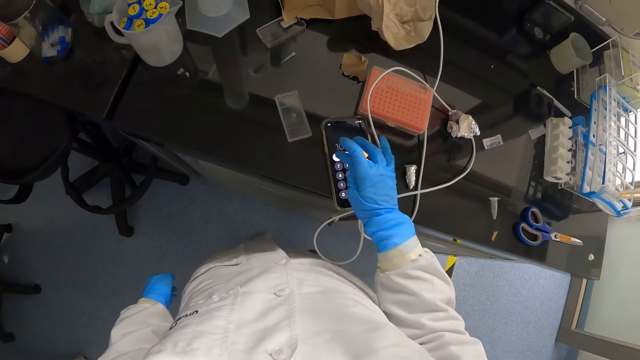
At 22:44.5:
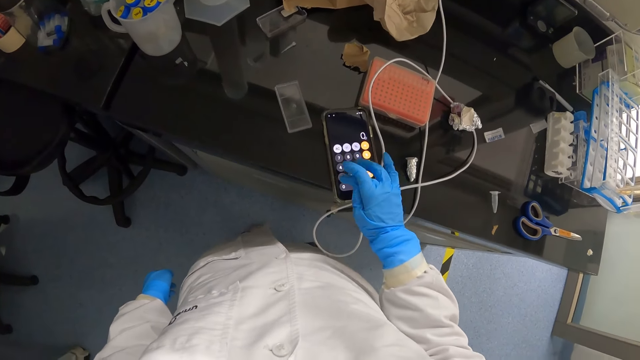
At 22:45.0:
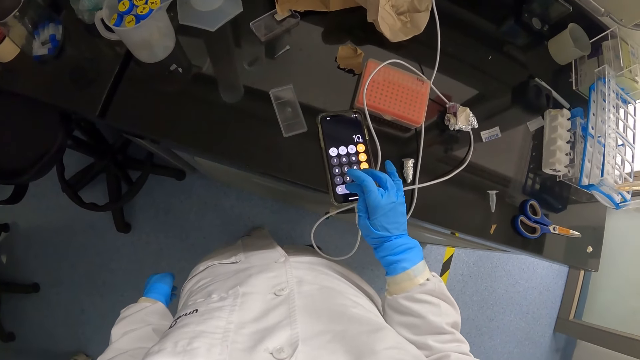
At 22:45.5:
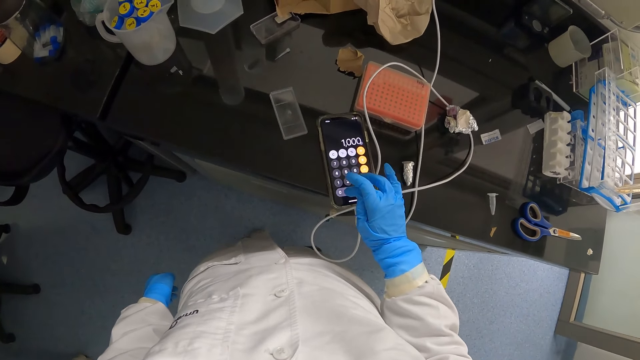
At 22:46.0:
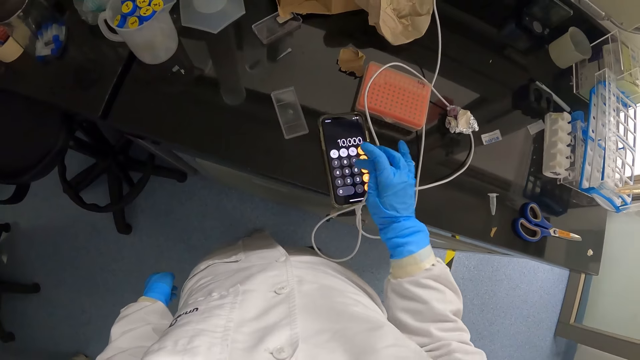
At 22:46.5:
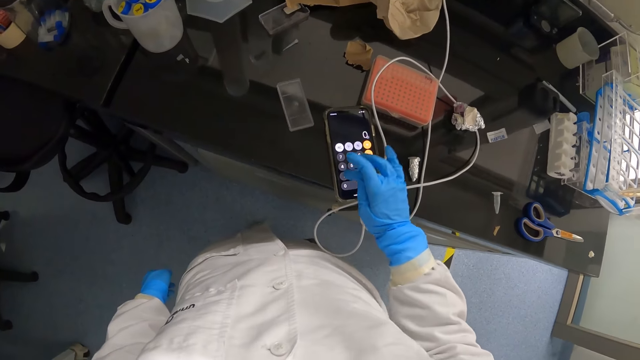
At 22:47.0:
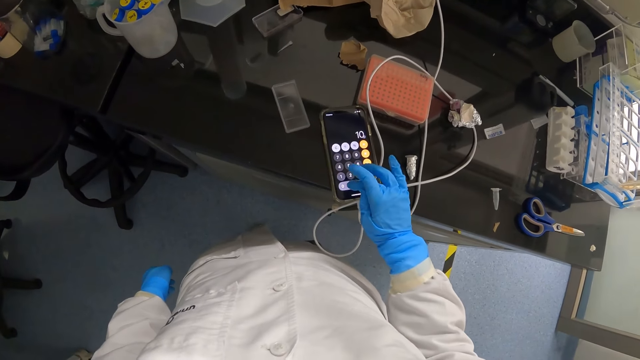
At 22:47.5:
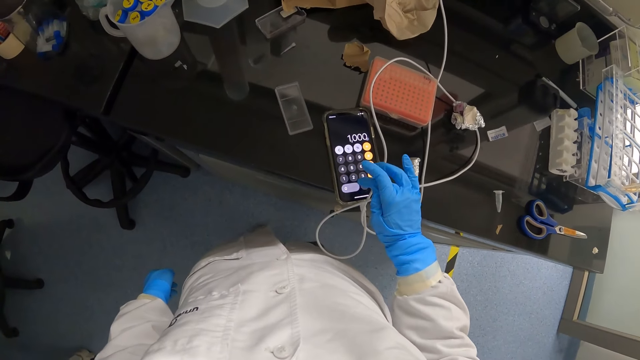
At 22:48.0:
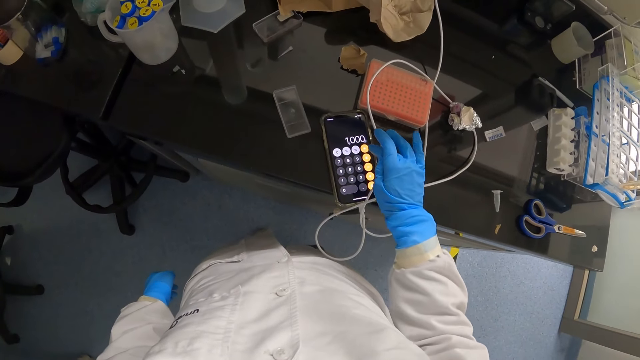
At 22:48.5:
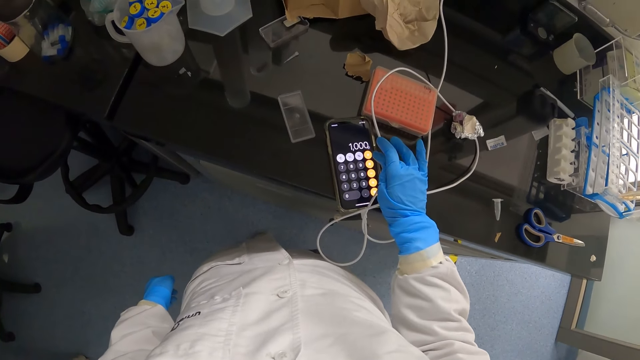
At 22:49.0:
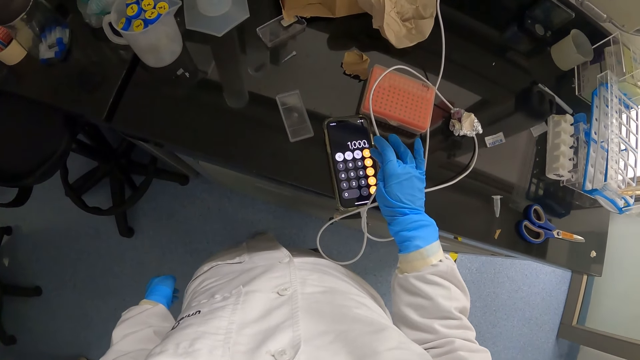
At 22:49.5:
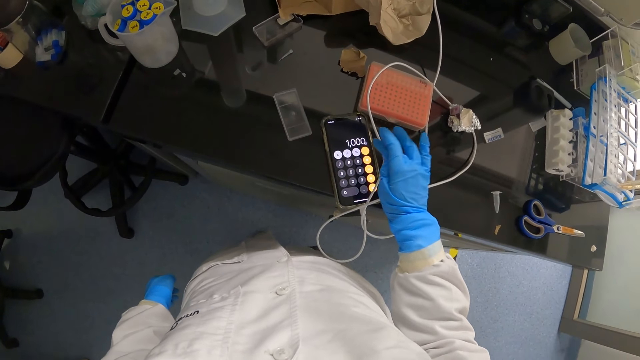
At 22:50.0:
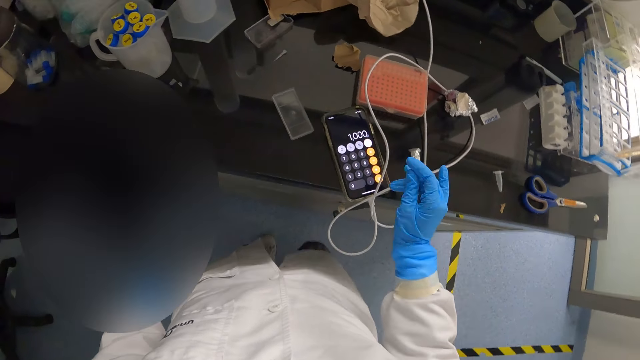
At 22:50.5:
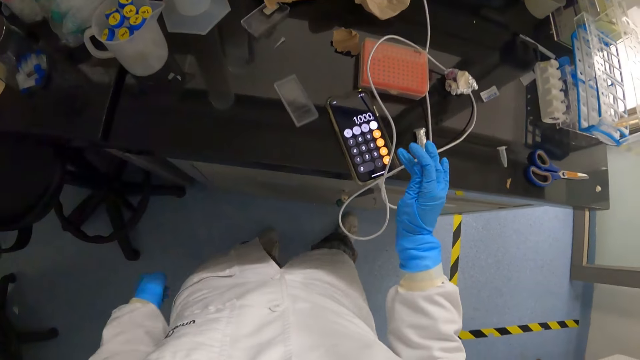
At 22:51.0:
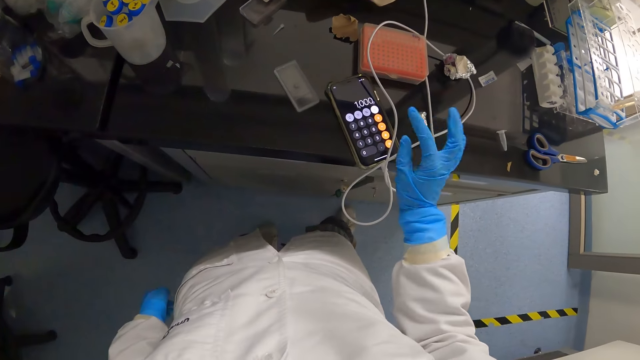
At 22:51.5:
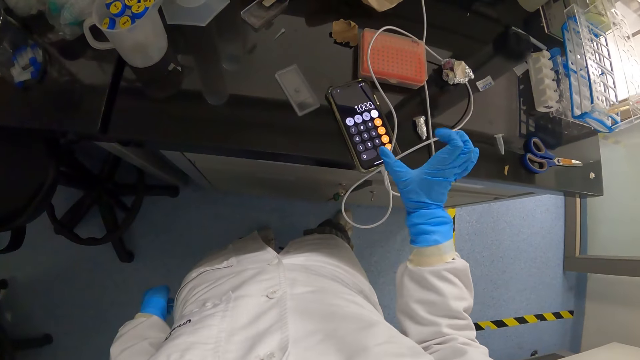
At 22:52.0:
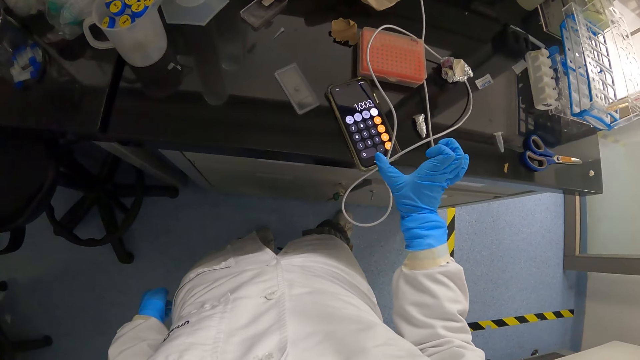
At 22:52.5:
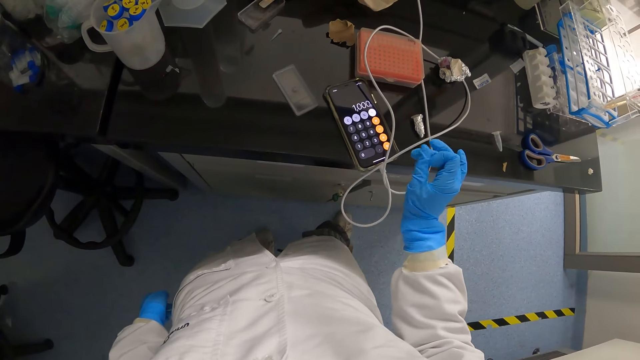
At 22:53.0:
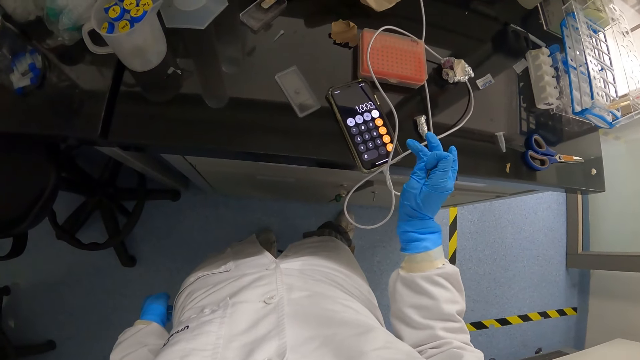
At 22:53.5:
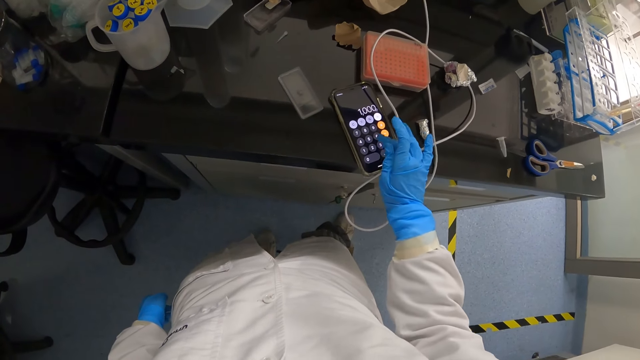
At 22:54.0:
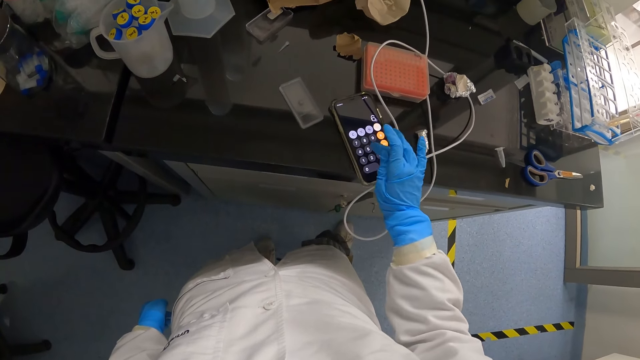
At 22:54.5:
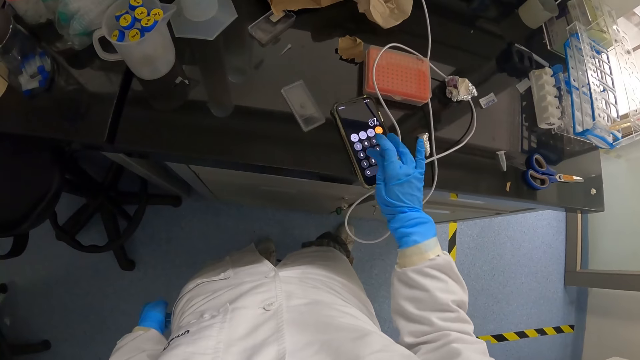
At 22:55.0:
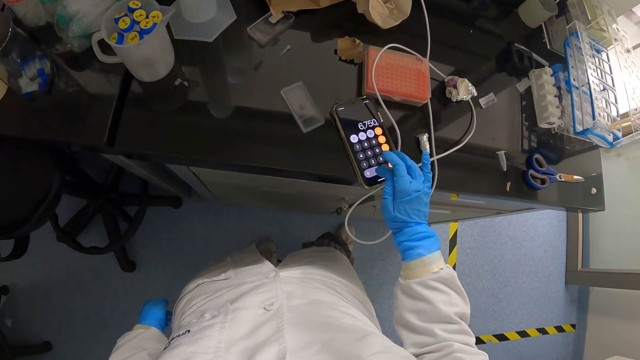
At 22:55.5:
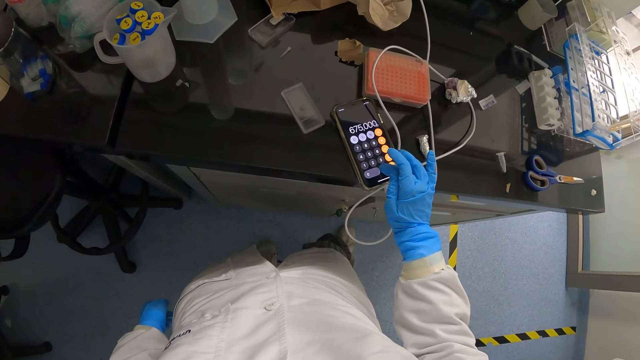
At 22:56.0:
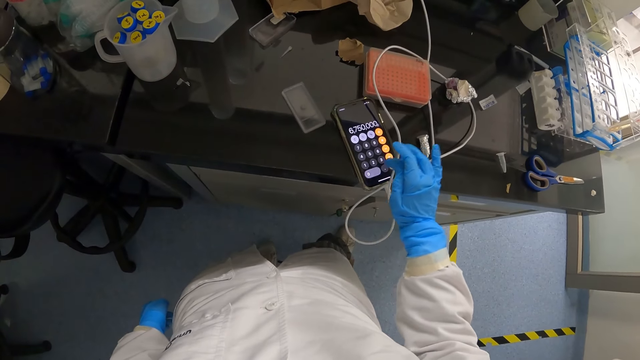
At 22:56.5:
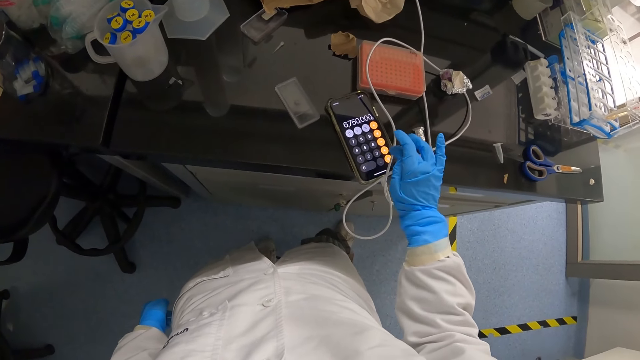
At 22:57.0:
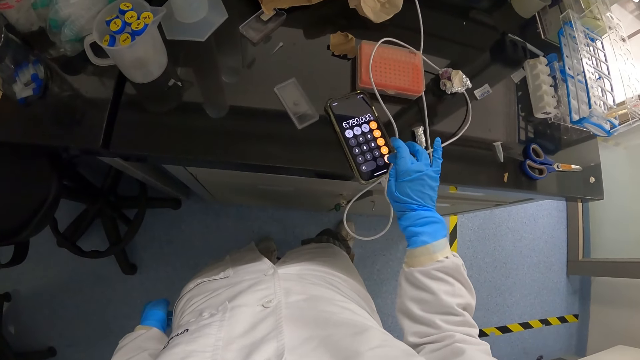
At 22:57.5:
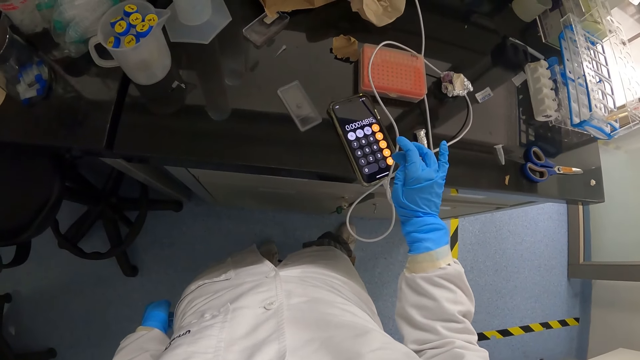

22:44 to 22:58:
The camera wearer moves fingers. They operate the phone.

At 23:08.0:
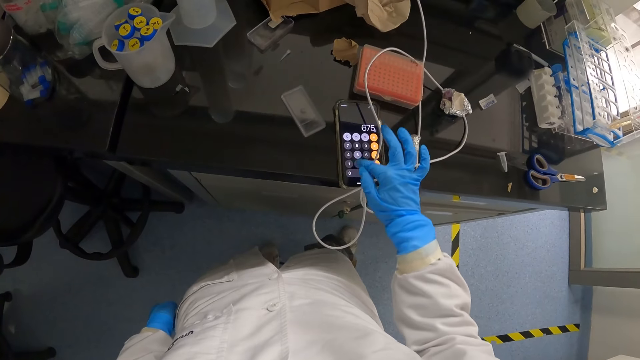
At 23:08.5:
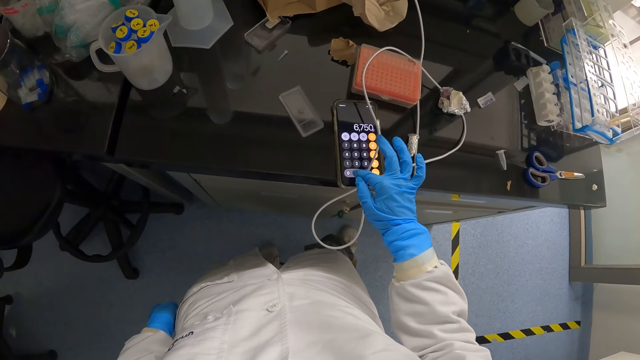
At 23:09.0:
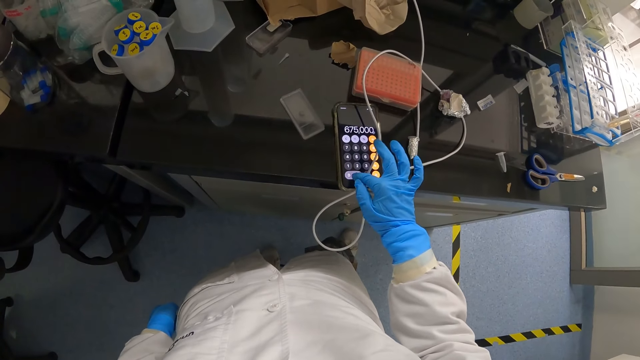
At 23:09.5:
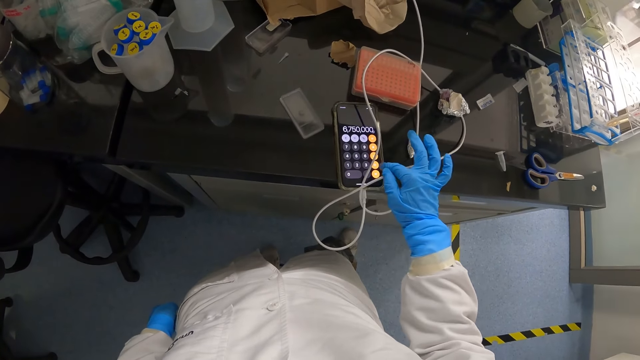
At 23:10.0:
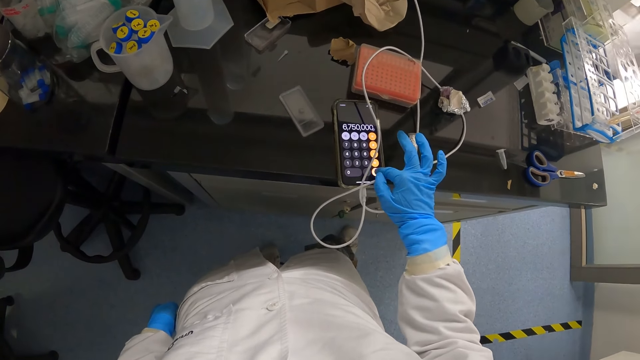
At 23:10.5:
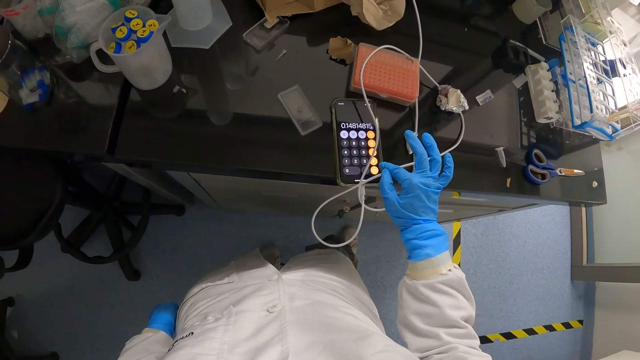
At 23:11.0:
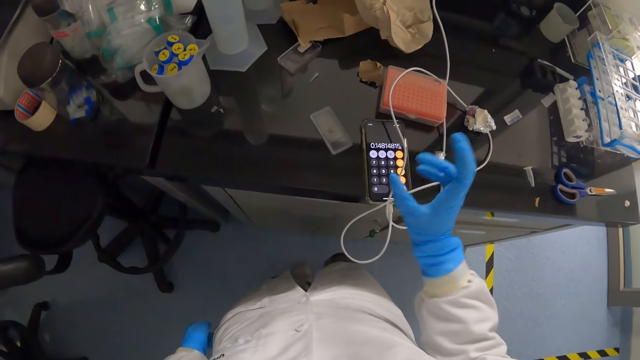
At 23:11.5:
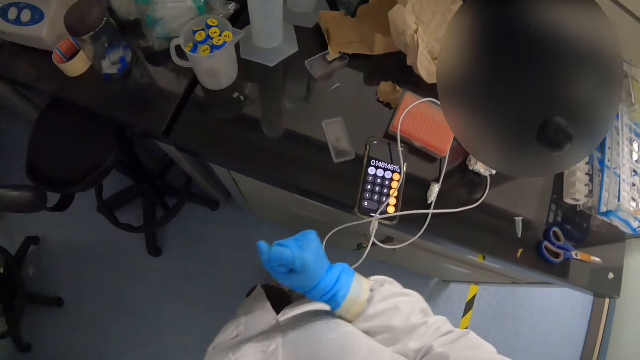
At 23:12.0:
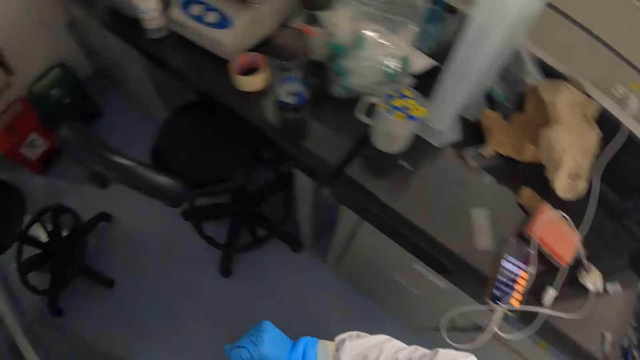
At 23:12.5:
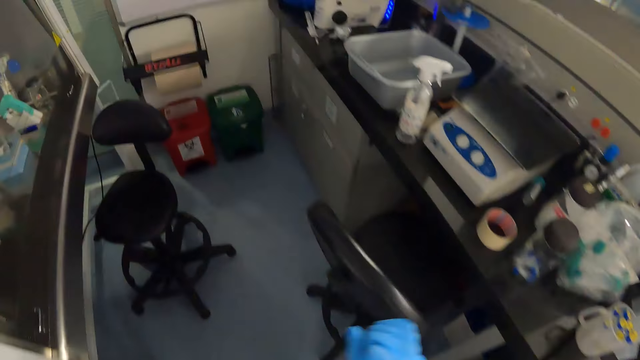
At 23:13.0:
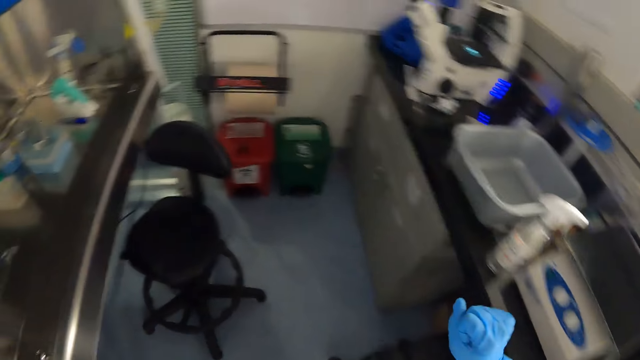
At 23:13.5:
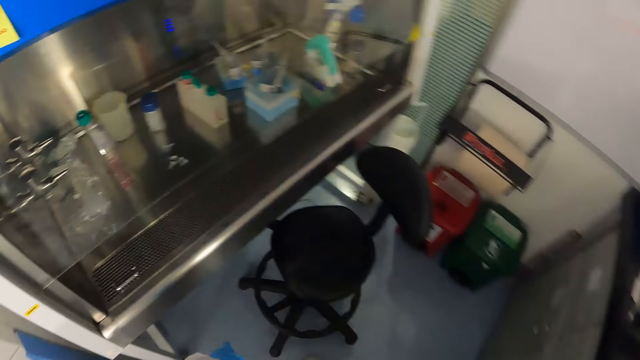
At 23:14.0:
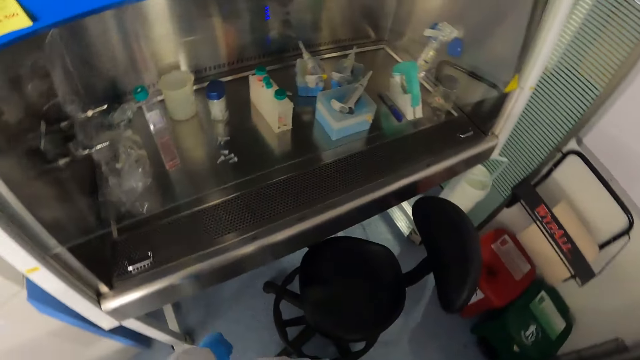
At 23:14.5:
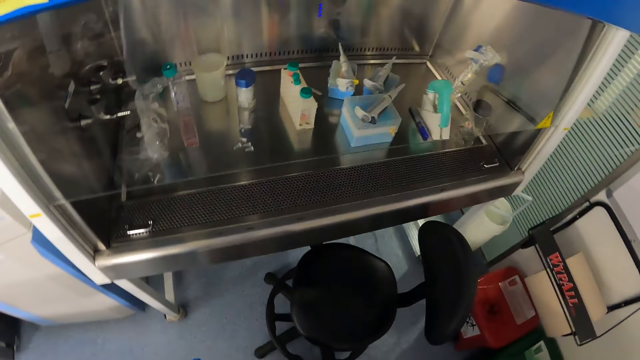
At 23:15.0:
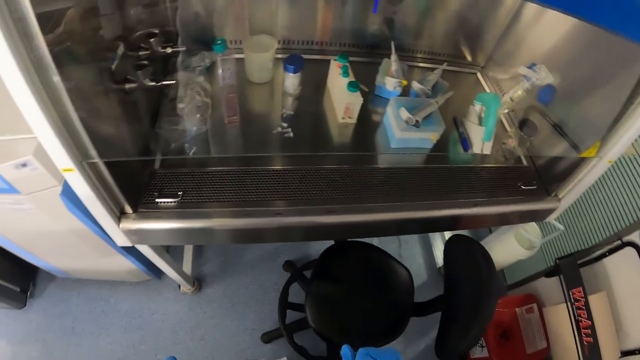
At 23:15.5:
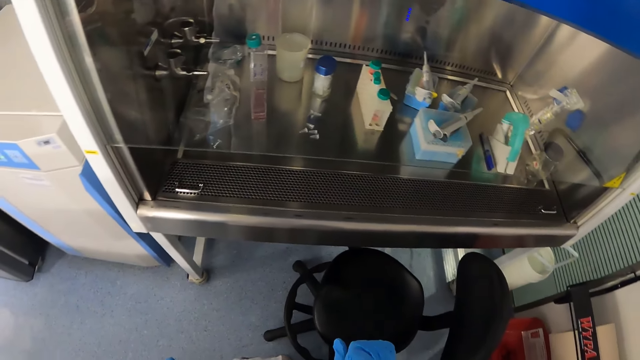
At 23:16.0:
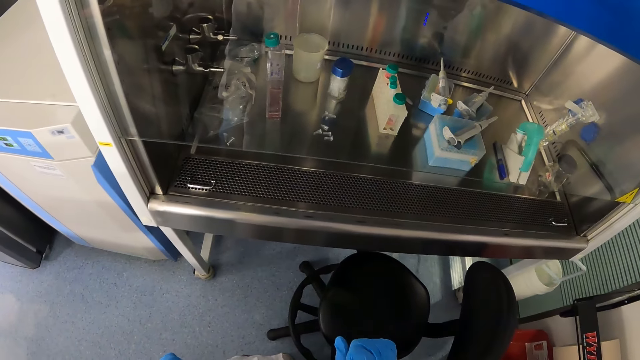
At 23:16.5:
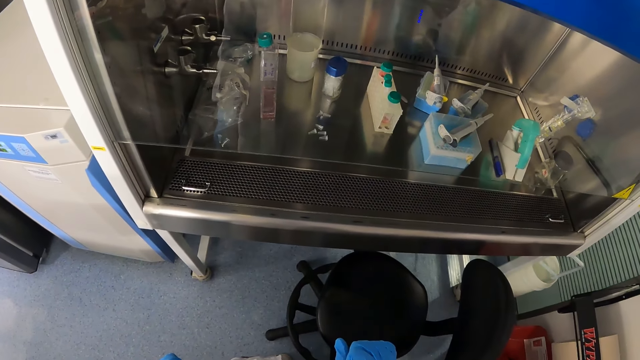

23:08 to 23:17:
The camera wearer walks away from the phone. They move around.
